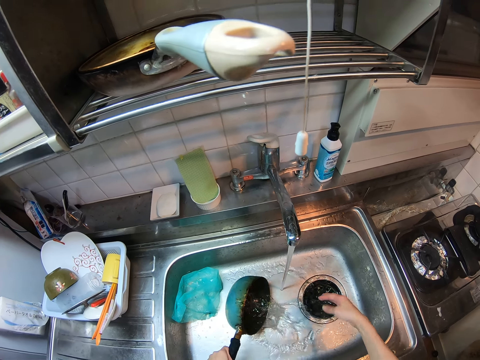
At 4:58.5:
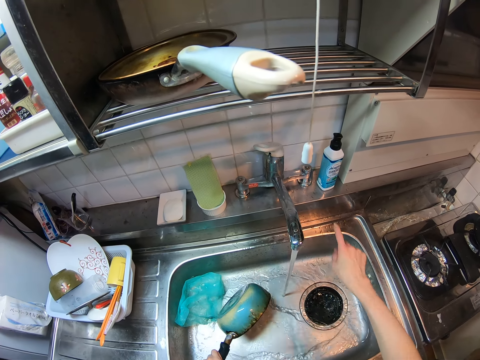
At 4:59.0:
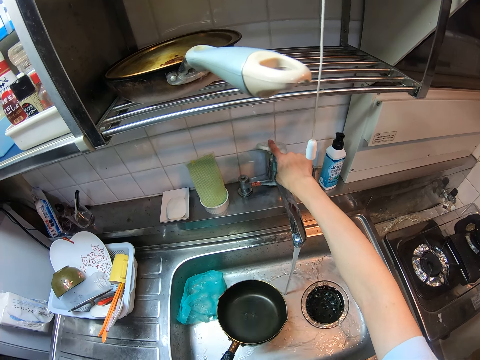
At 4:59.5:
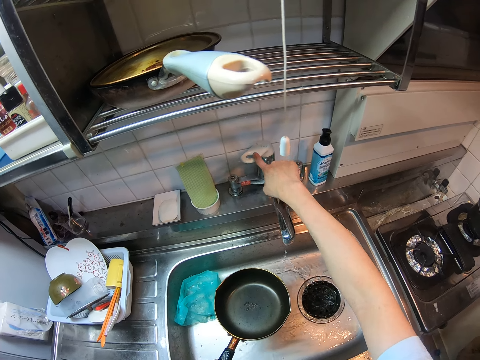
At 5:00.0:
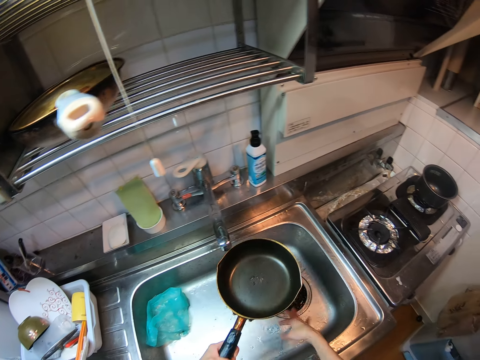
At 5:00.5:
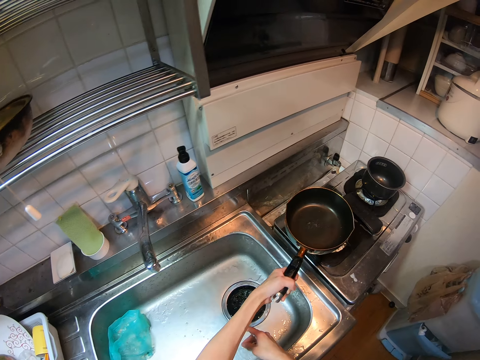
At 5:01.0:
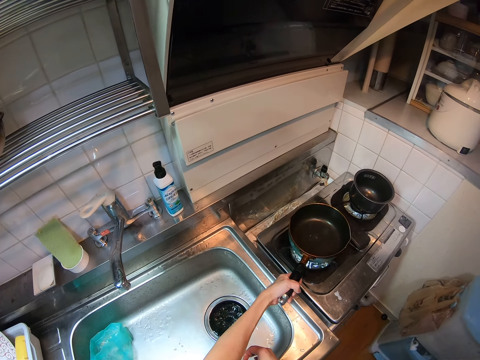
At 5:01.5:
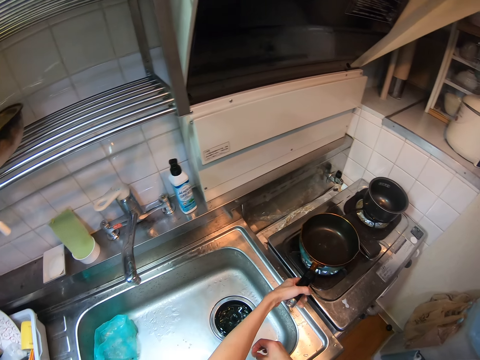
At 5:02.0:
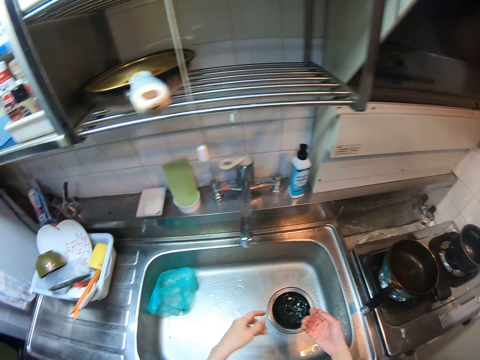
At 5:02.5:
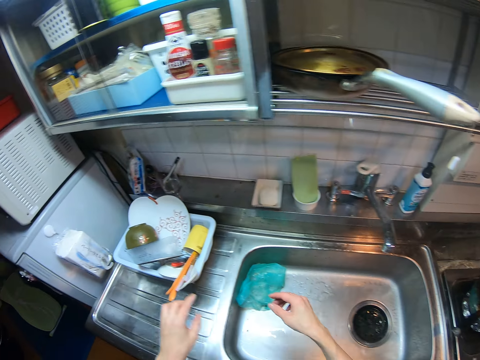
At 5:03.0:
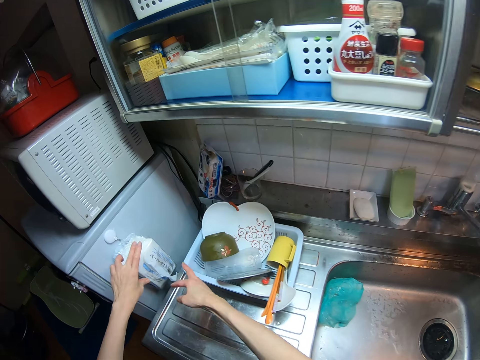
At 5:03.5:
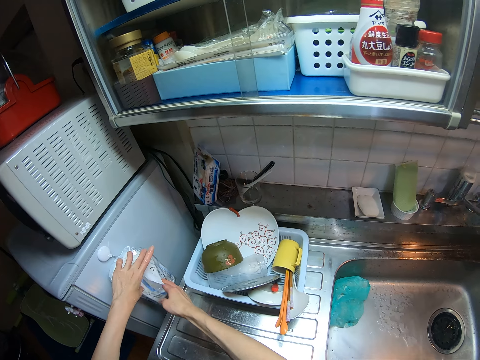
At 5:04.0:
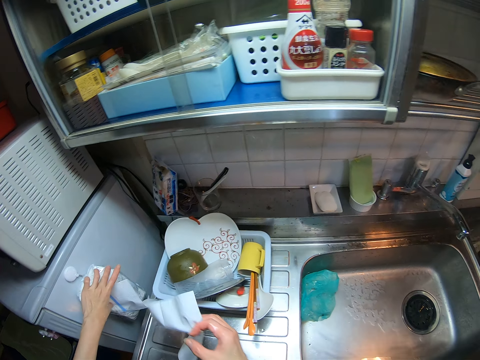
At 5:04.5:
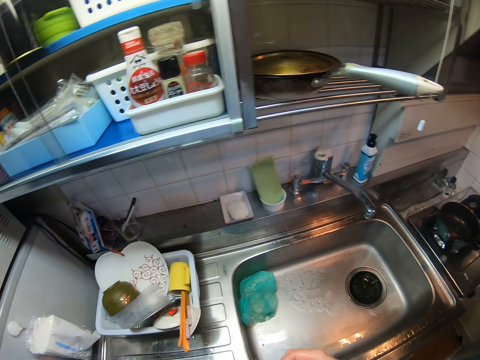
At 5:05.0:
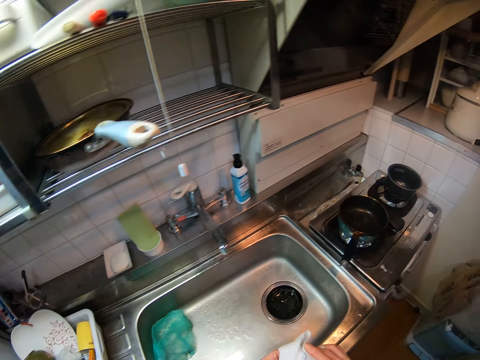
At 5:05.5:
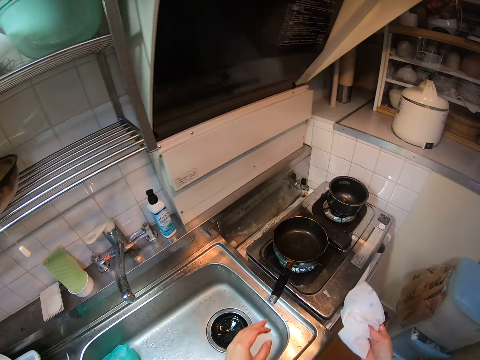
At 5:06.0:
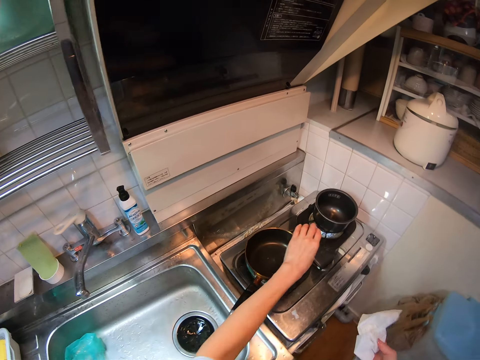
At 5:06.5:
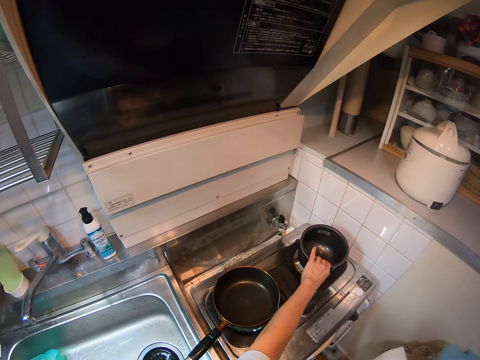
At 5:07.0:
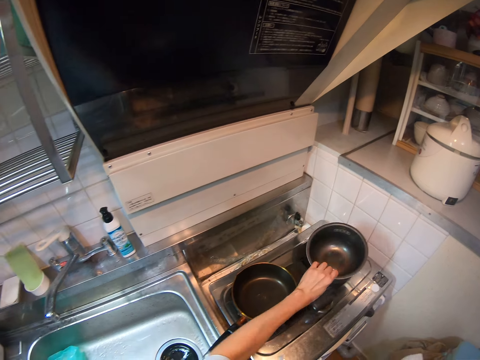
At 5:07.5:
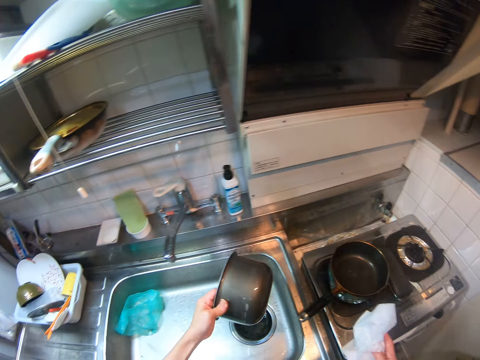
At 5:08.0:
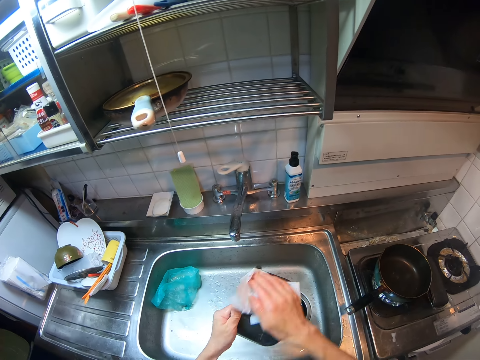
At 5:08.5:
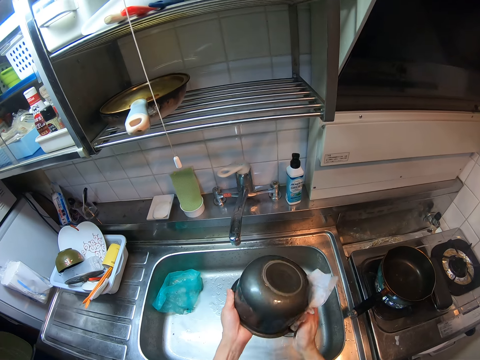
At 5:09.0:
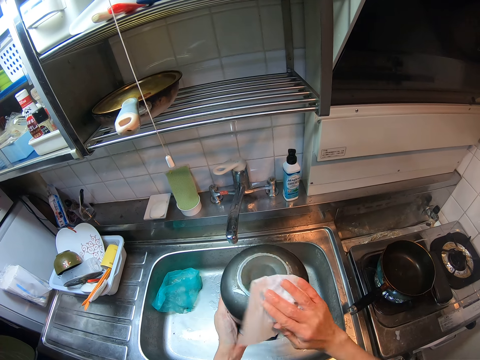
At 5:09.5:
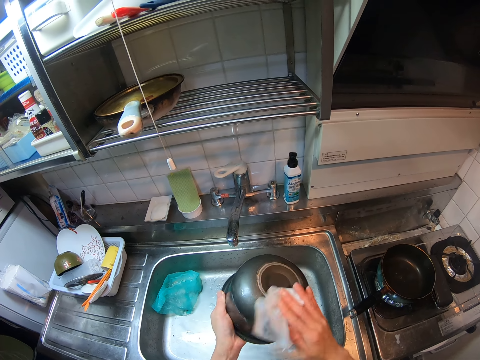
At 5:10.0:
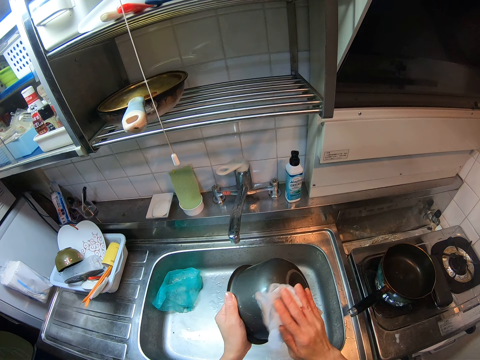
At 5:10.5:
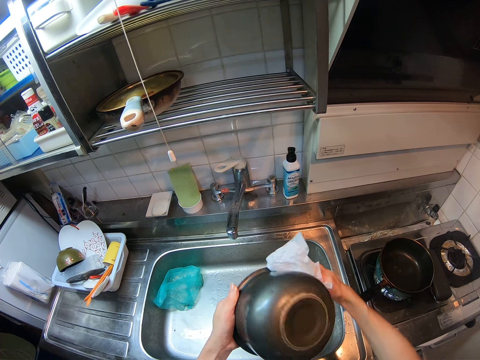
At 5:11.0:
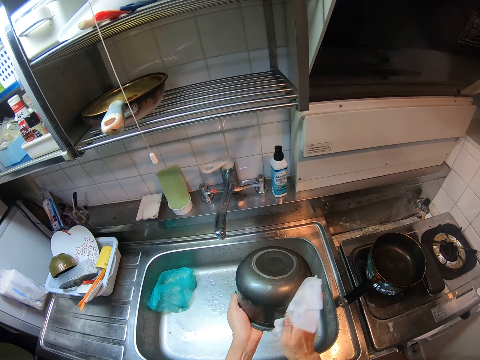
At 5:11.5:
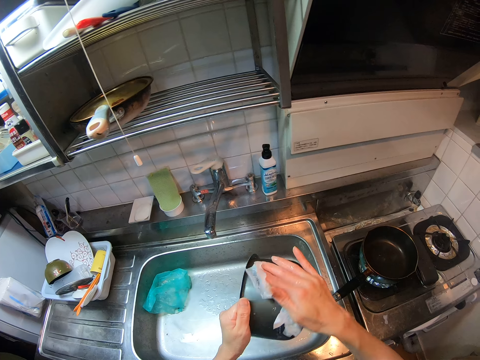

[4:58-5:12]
The camera wearer turns off the sink tap. They place the frying pan on the cooker beside the sink. They pick up a serviette paper beside the sink. They pick up the cooking pot from the cooker. They carry the pot from the cooker. They wipe the pot with the serviette paper.

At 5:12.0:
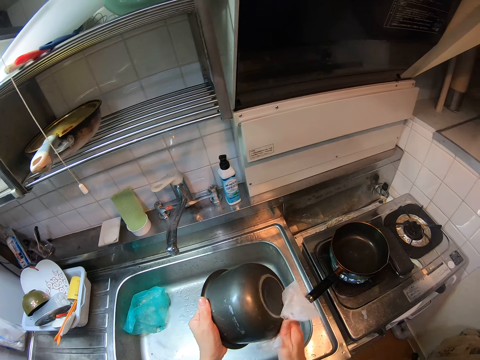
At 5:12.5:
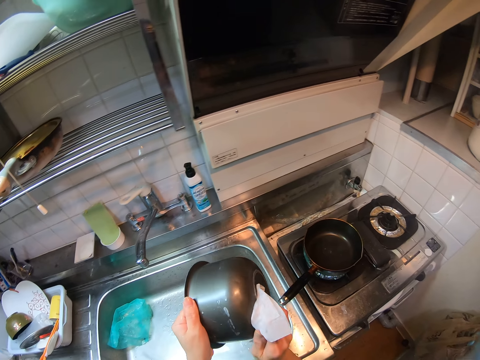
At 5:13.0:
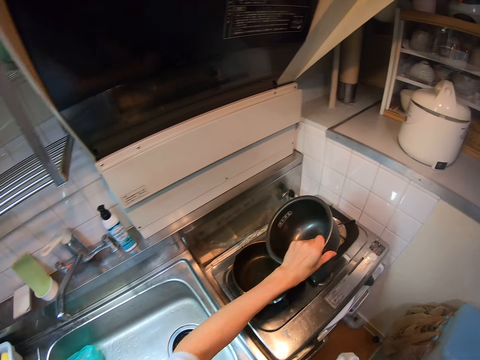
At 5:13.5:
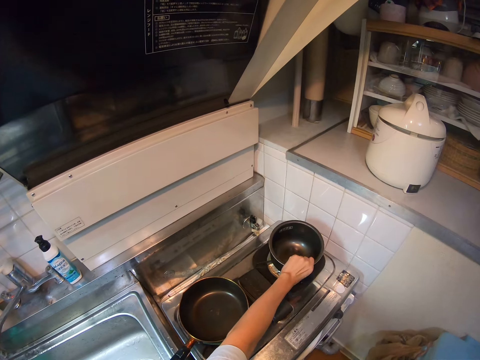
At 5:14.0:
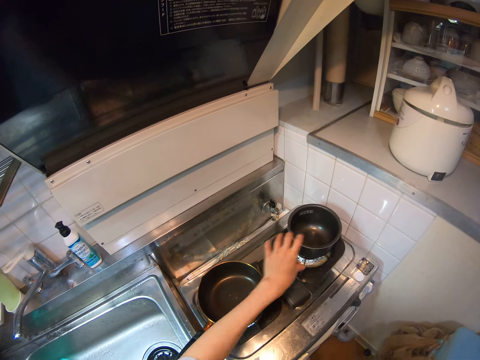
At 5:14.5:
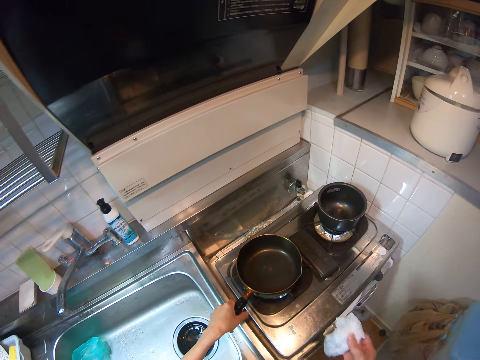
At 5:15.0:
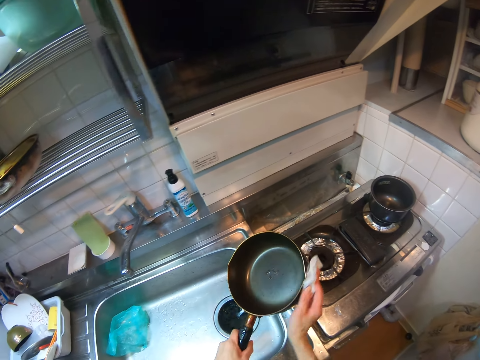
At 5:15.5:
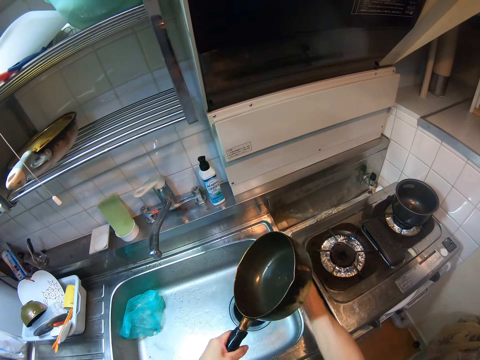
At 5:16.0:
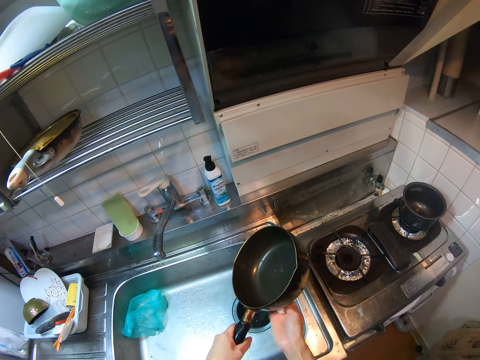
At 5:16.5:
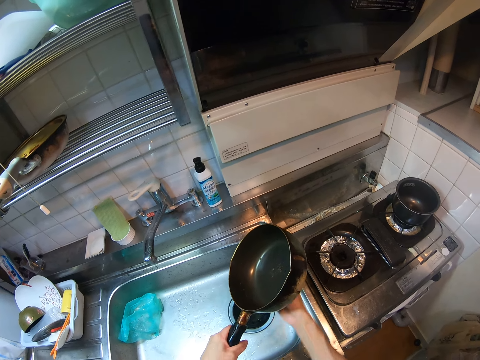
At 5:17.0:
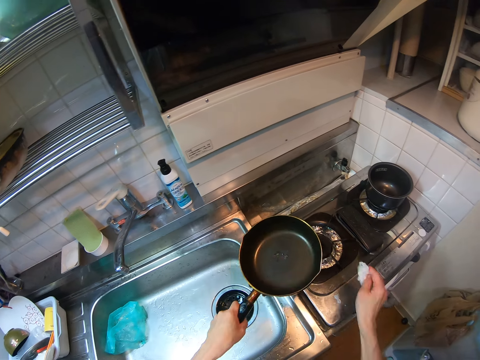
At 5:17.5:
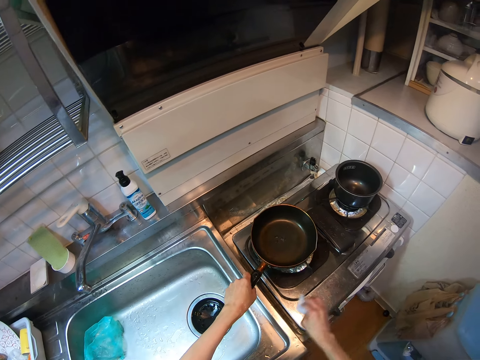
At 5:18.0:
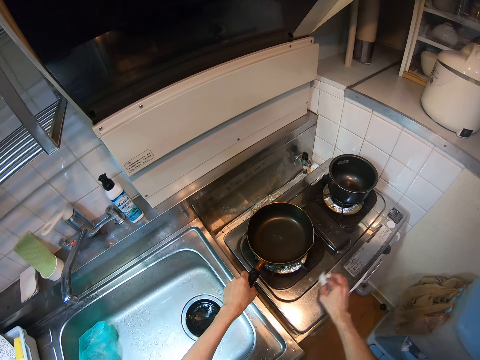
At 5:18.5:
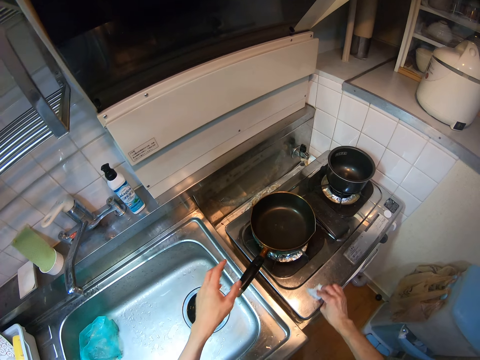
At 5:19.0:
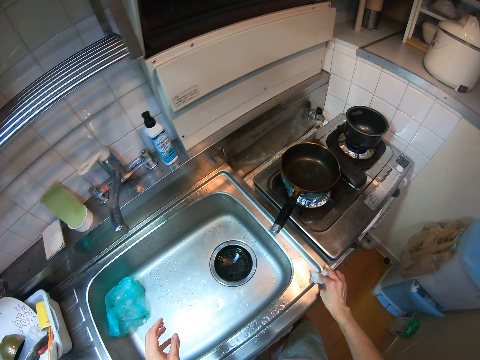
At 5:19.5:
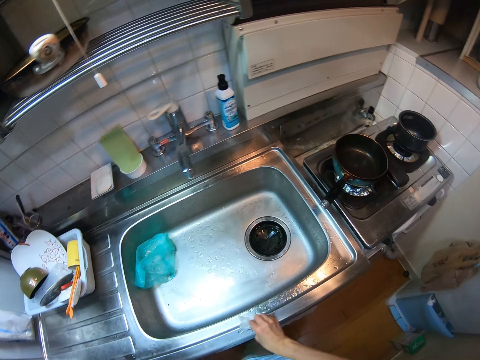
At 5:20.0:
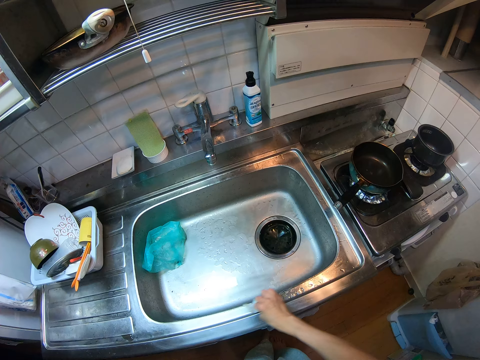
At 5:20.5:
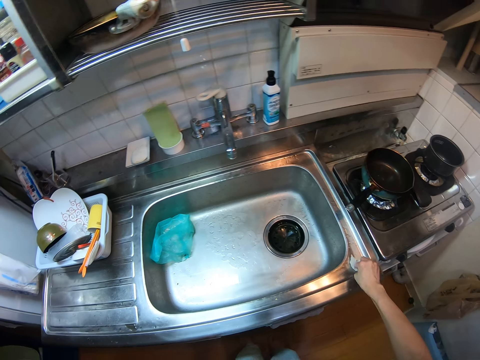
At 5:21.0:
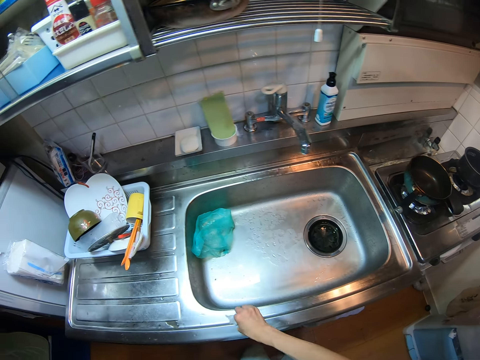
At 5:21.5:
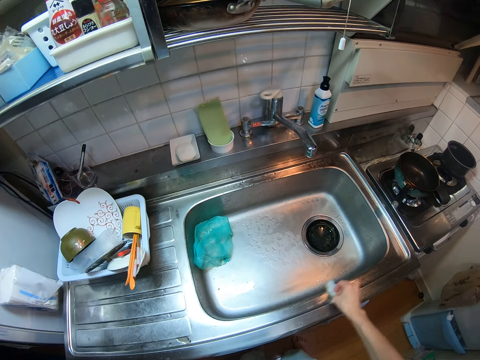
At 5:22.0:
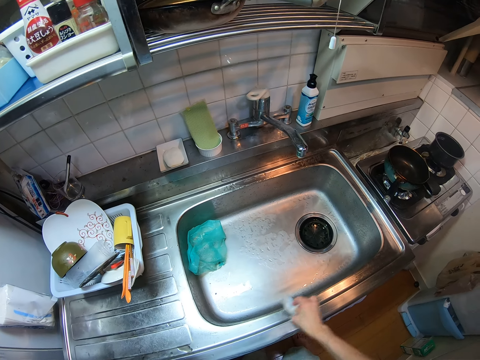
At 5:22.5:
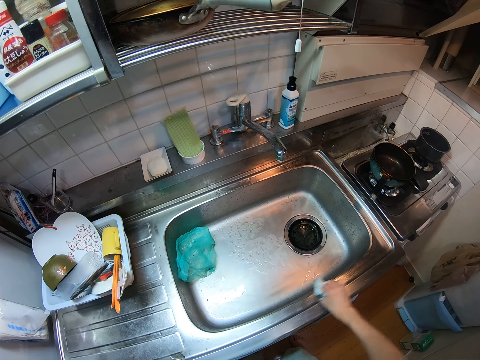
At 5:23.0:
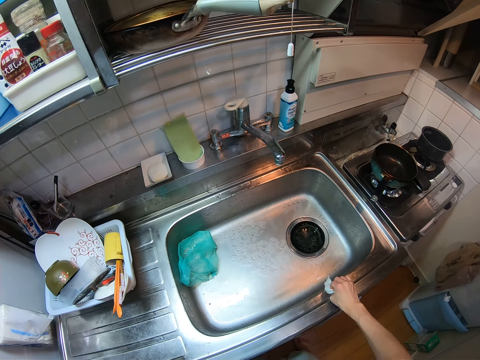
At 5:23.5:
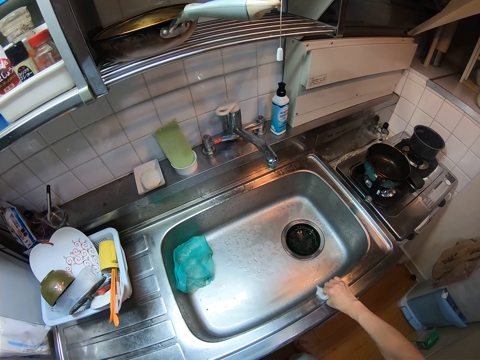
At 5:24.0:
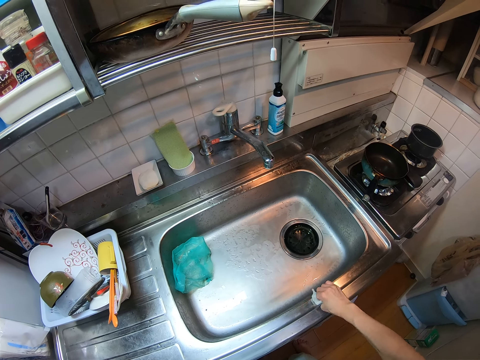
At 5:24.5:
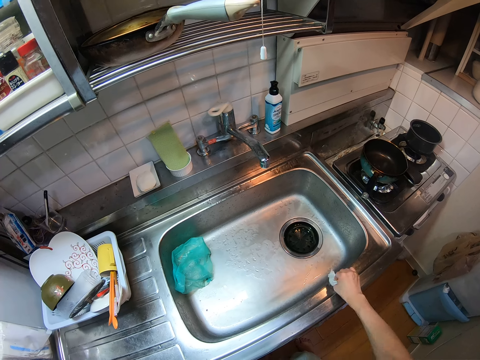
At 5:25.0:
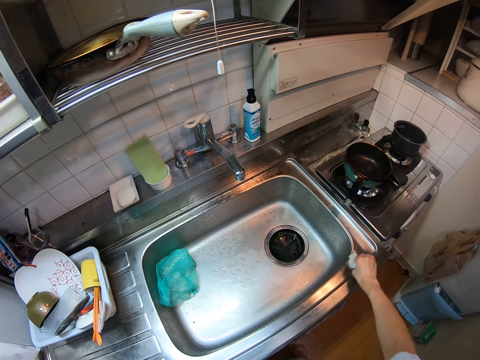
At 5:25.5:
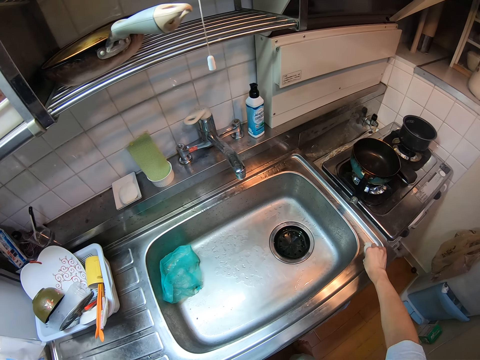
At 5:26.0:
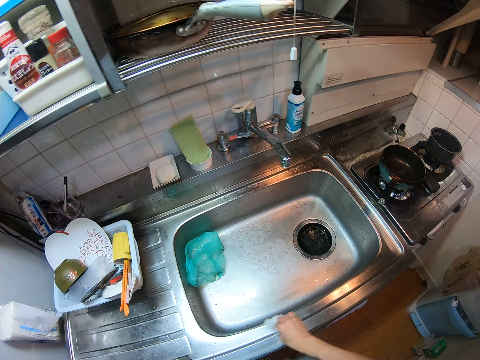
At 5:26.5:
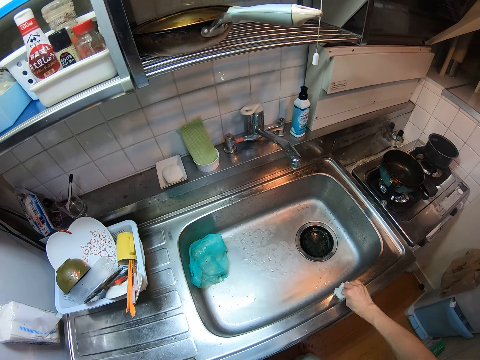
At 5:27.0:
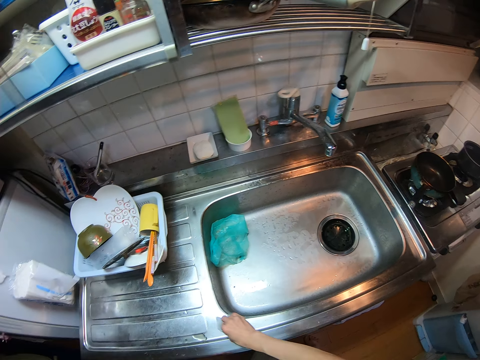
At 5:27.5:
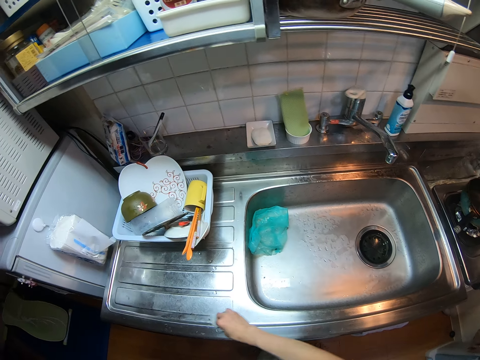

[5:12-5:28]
The camera wearer drops the pot on the cooker. They carry the frying pan from the cooker. They pick up the cooking pan from the cooker. They wipe the frying pan with a serviette paper or kitchen tissue paper. They clean the top of the cooker and sink with the serviette paper. They drop the frying pan on the cooker. They wipe the sink with the kitchen tissue paper.
